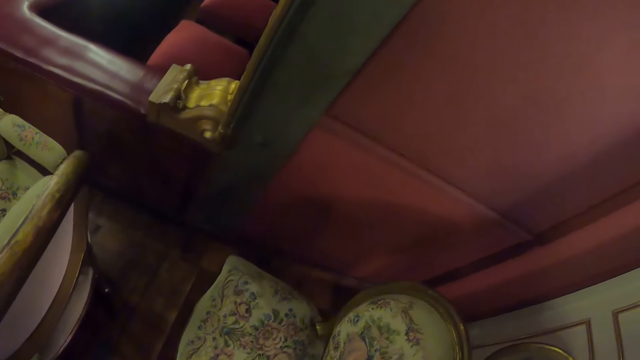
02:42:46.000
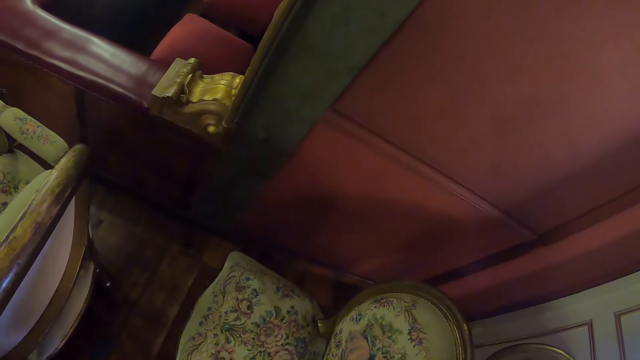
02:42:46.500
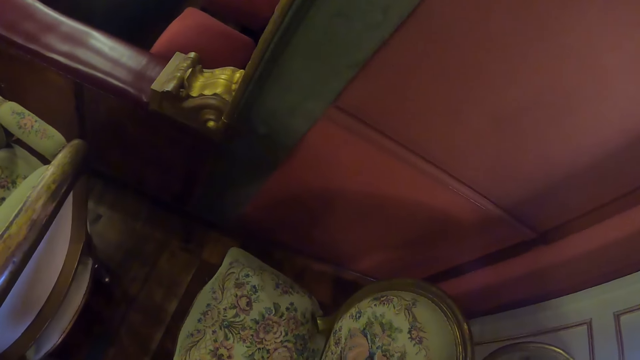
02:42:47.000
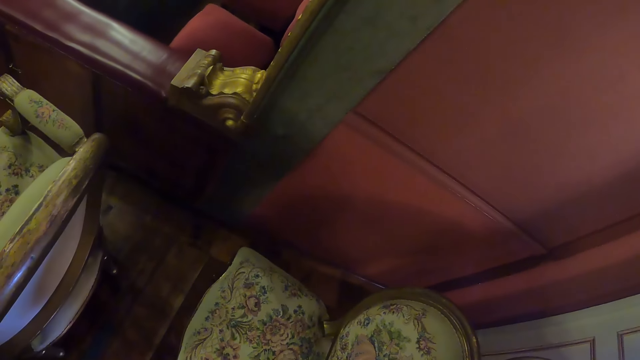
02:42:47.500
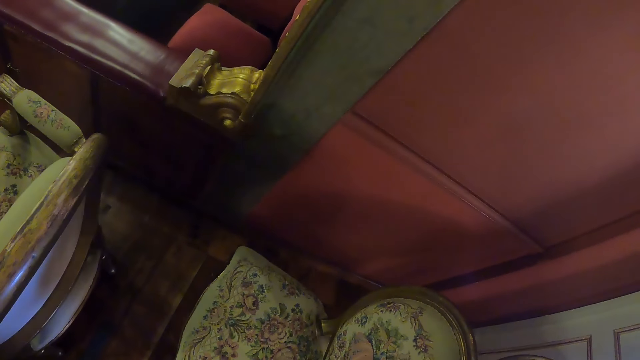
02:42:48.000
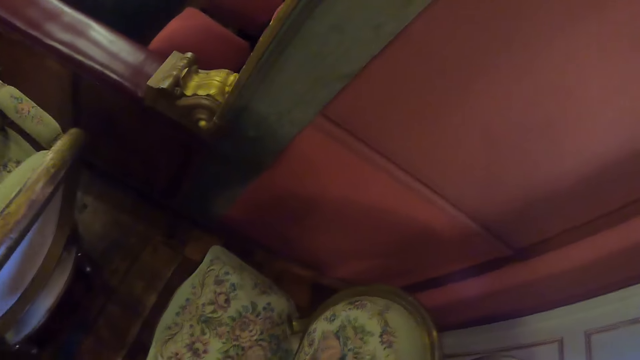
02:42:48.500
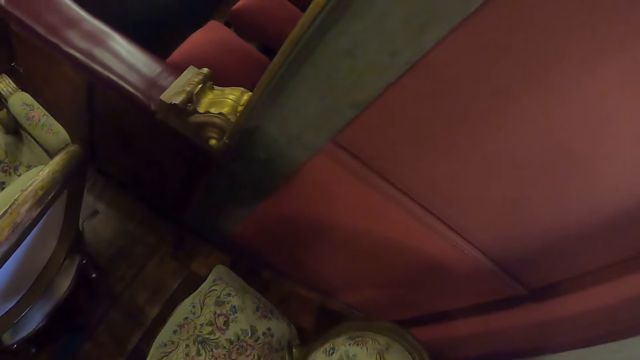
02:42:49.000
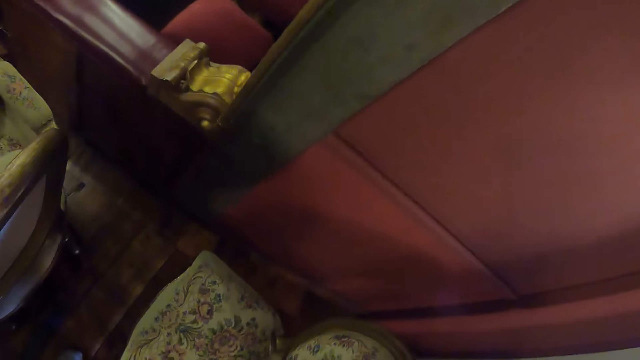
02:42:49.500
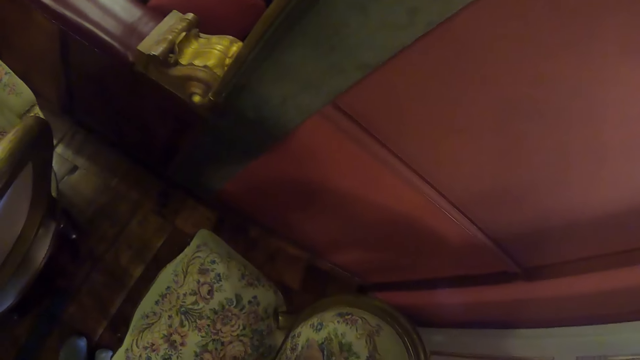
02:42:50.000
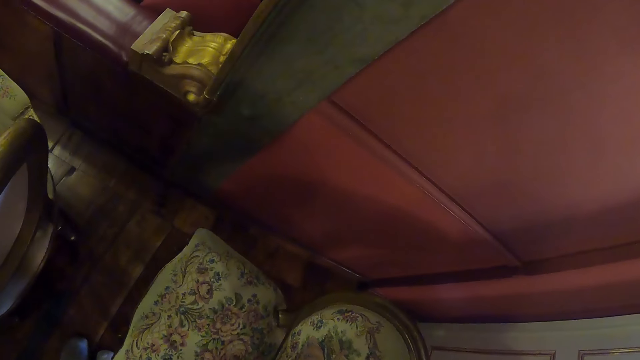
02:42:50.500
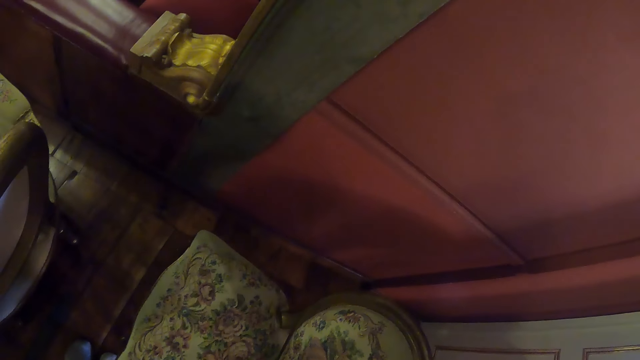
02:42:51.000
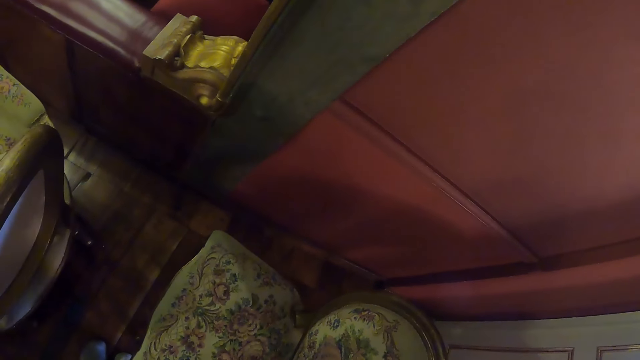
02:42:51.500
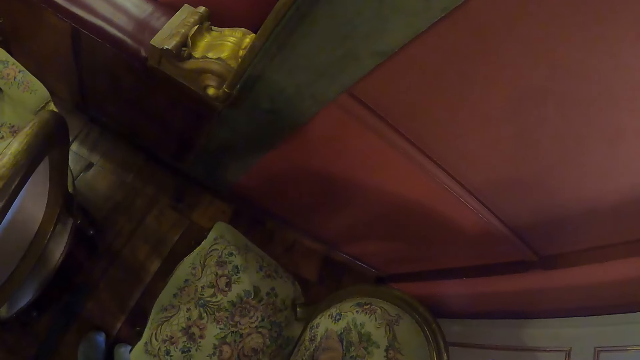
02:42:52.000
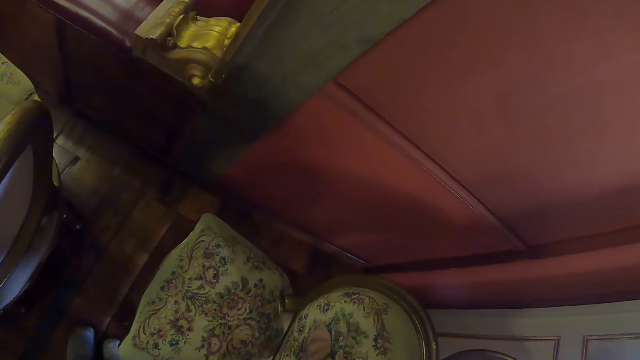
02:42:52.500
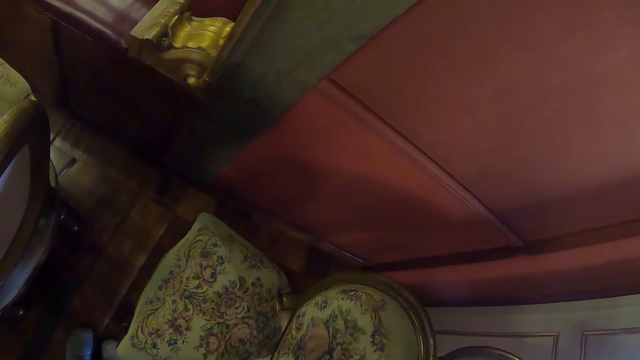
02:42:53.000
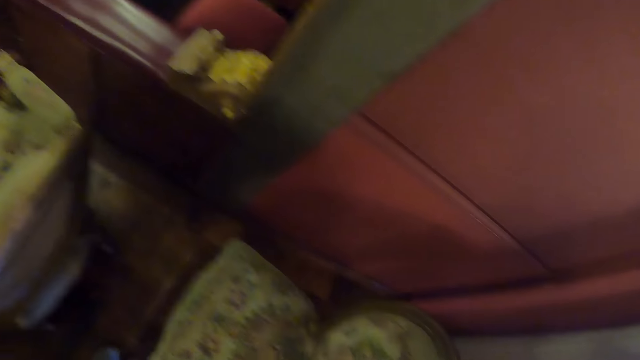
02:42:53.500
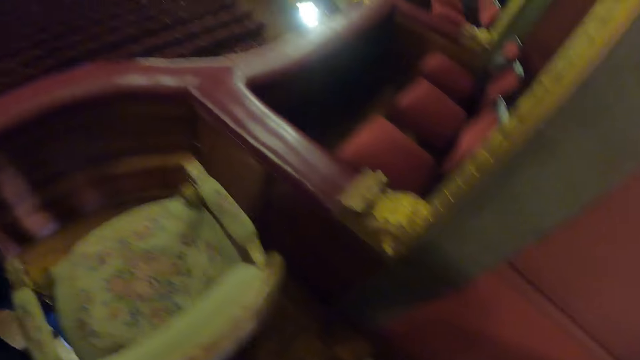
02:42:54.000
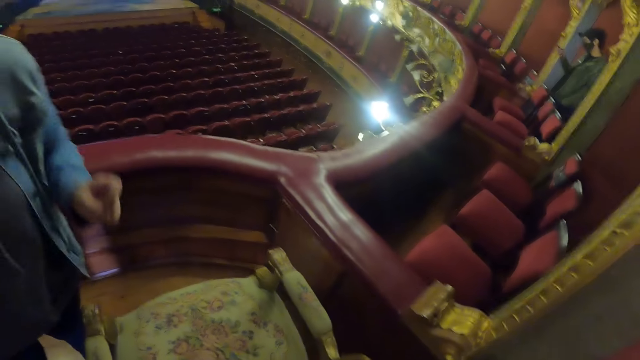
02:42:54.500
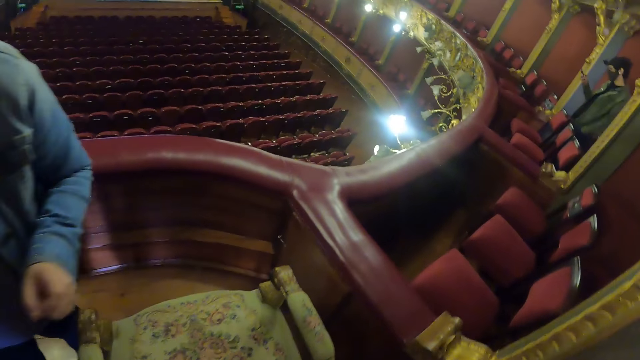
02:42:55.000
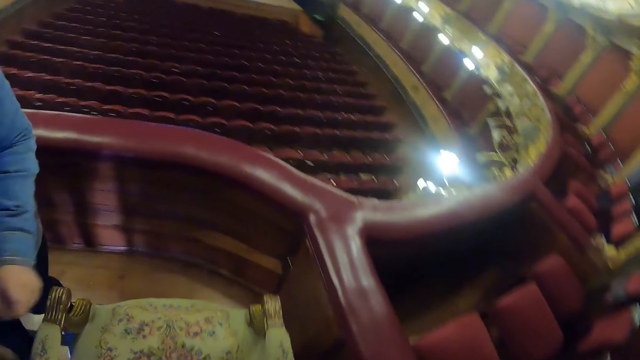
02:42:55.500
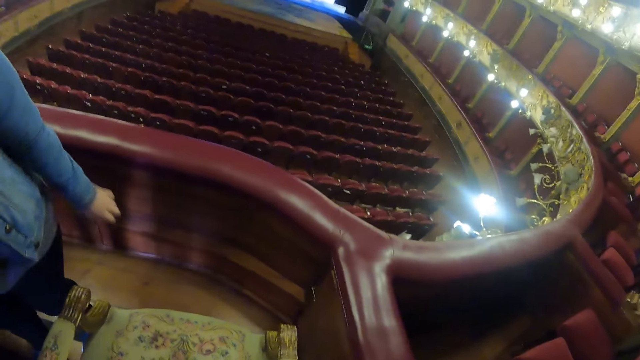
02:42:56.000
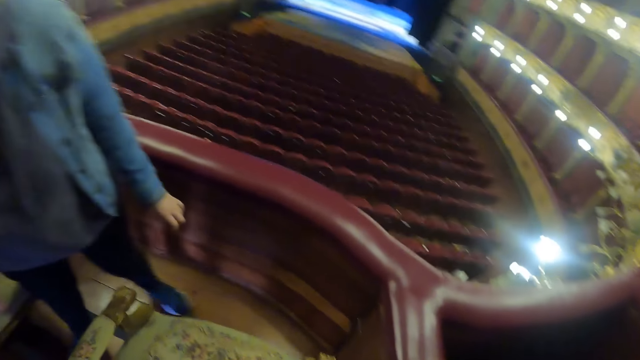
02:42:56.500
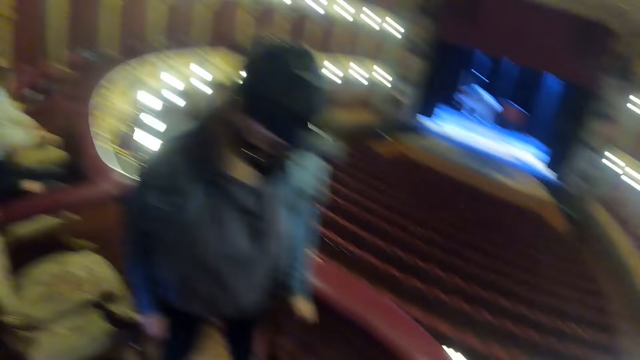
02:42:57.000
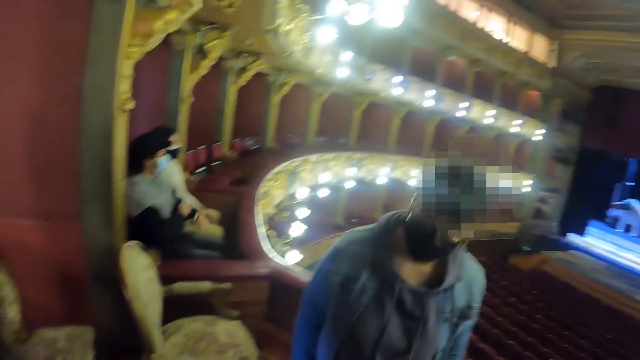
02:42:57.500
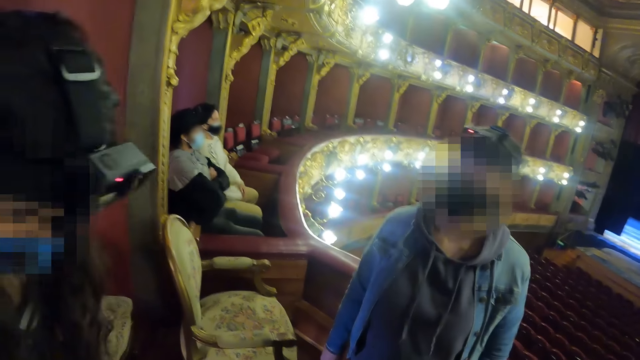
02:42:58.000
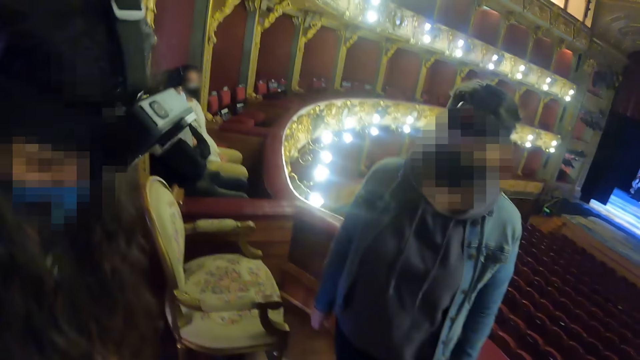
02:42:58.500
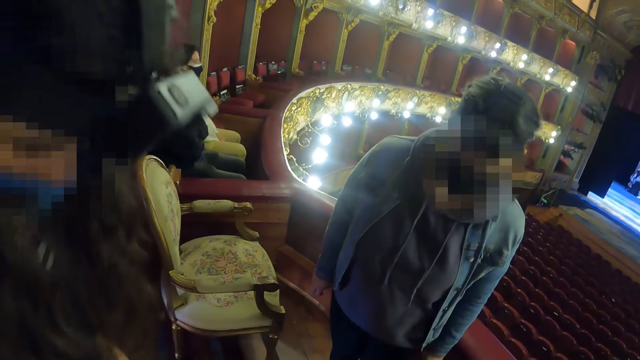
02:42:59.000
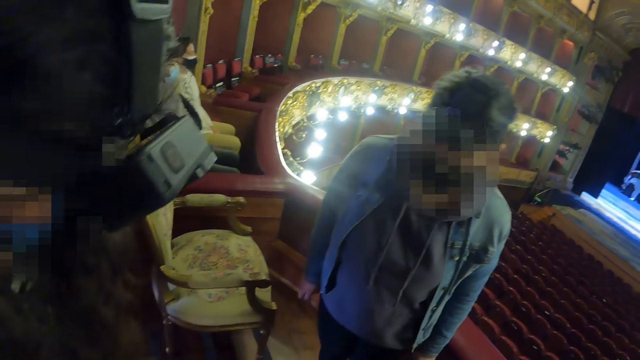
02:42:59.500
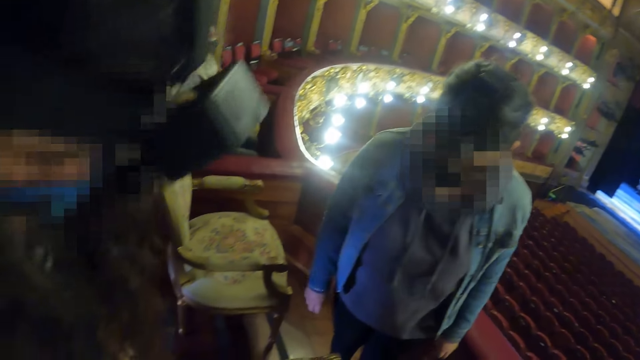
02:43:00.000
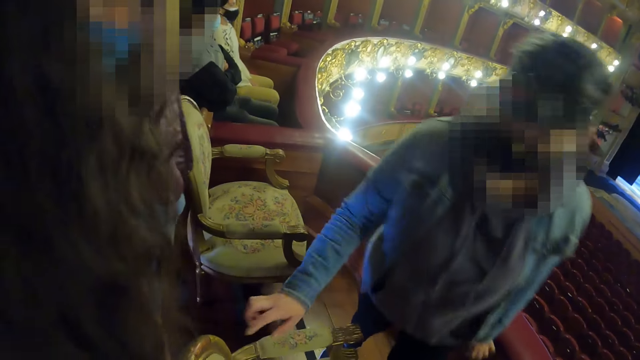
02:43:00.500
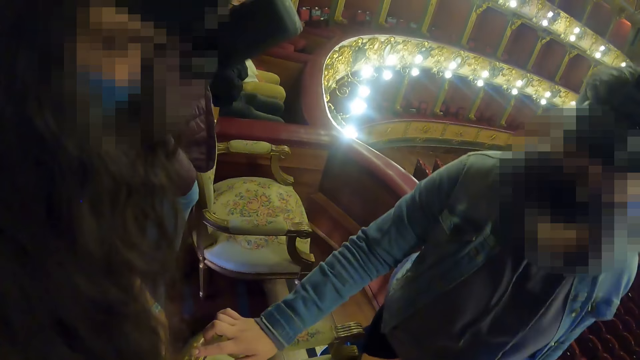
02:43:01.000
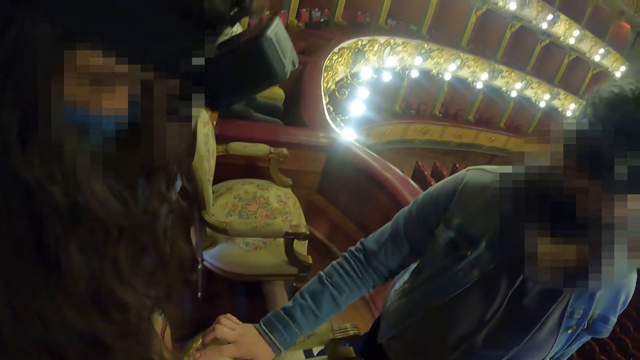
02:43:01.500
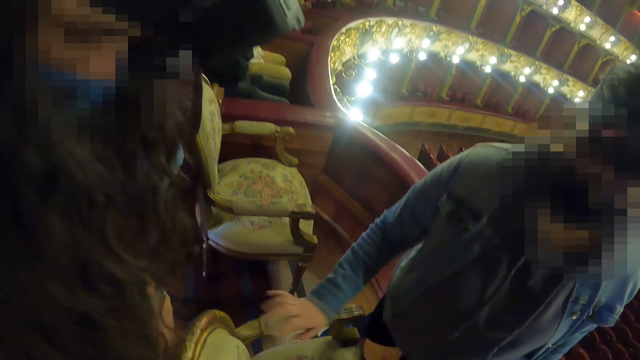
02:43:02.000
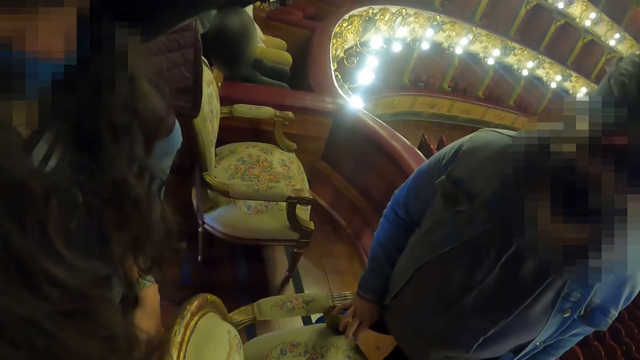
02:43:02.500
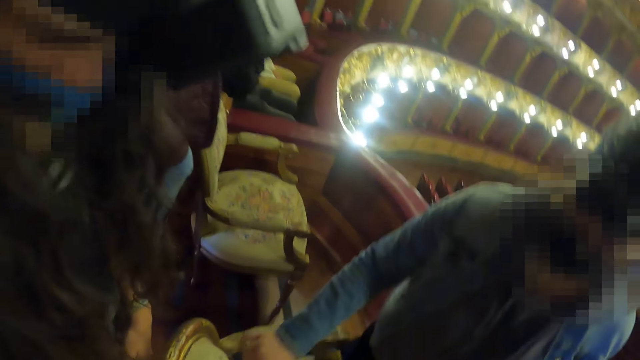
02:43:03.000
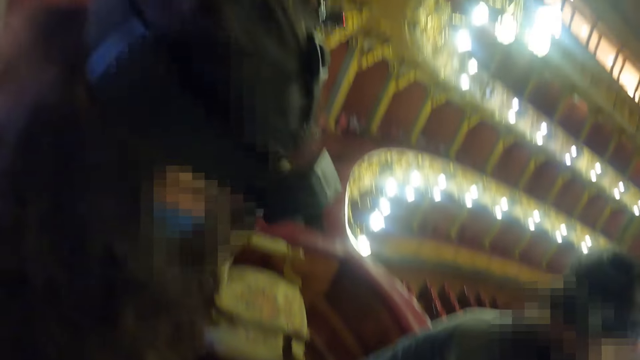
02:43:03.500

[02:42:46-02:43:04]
The camera wearer looks around the theatre hall.

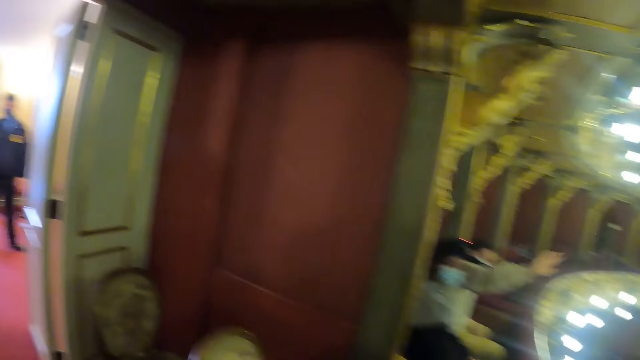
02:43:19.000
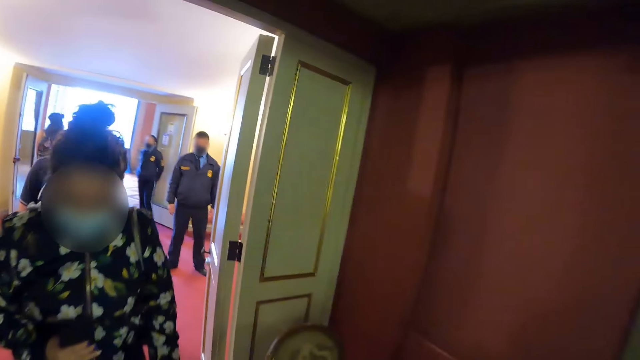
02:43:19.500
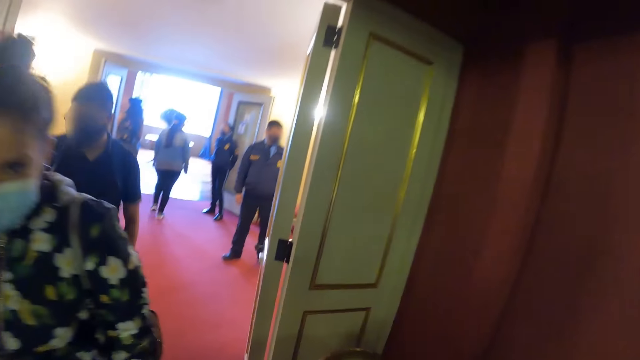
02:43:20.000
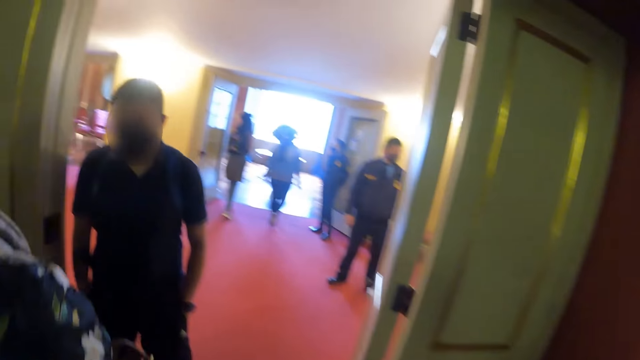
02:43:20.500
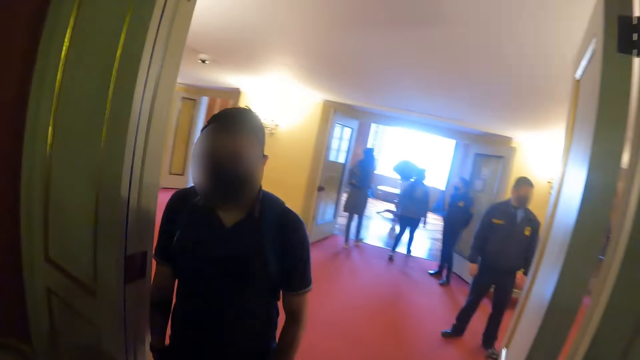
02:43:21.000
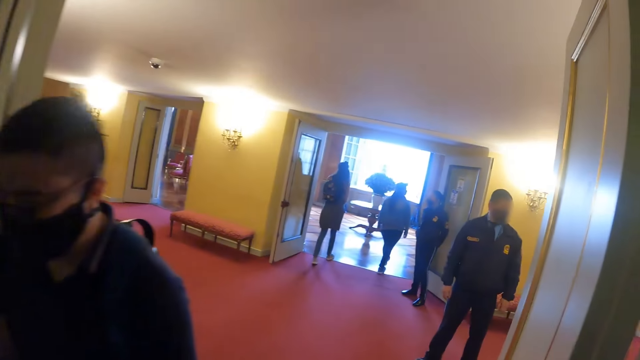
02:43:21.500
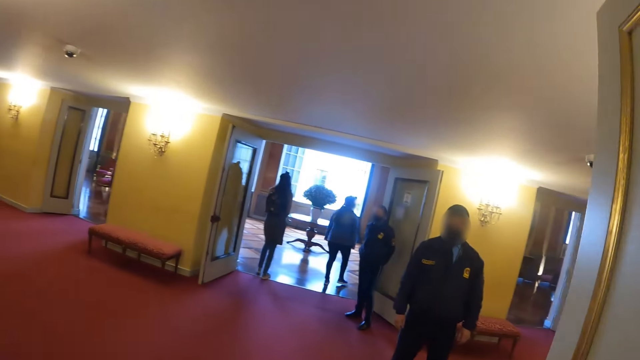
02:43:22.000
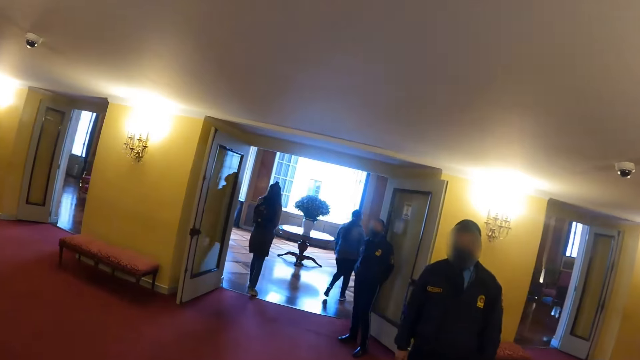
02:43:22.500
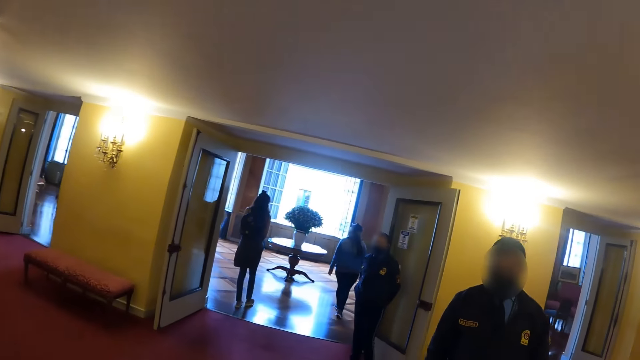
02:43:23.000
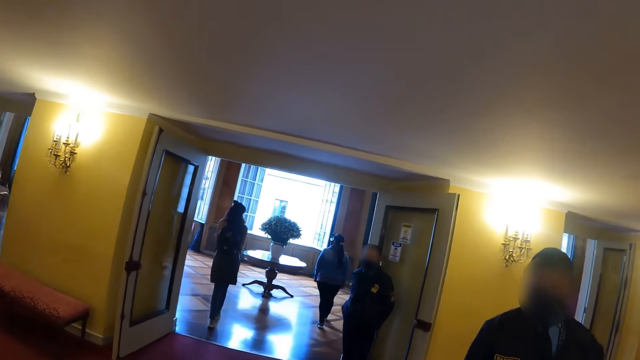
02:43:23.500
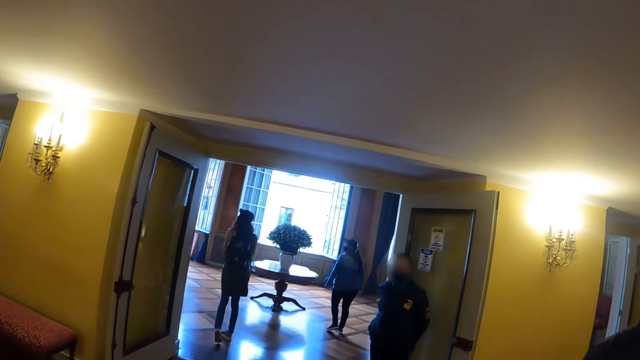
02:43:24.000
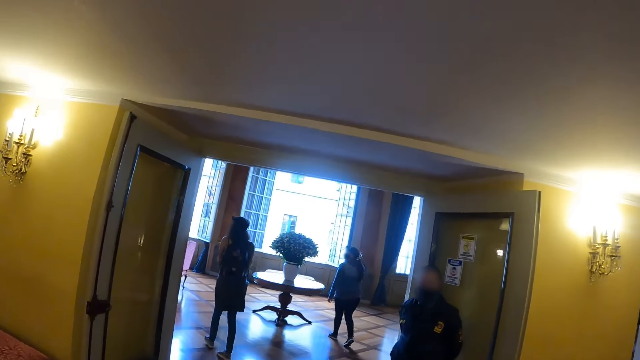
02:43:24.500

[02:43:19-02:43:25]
The camera wearer moves around and walks towards an open room.
